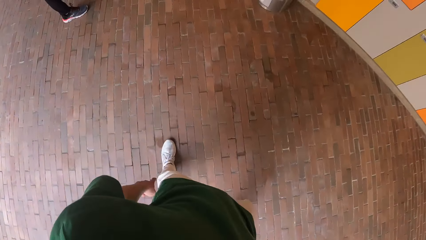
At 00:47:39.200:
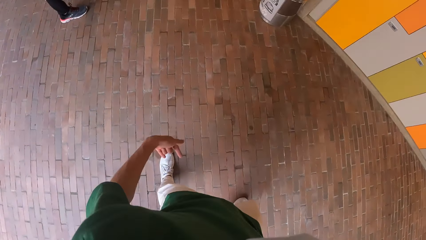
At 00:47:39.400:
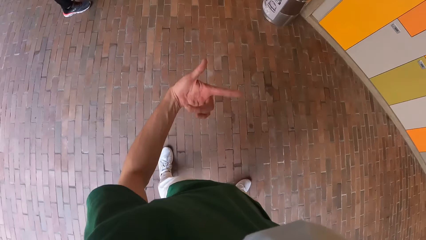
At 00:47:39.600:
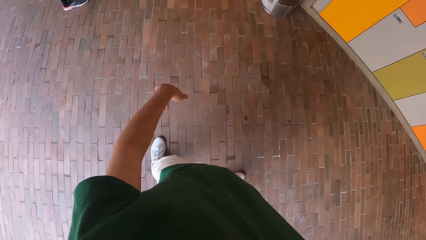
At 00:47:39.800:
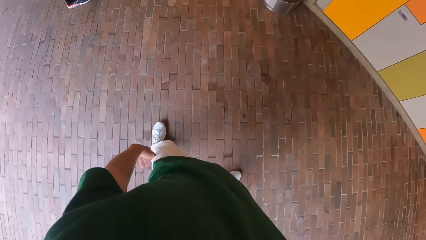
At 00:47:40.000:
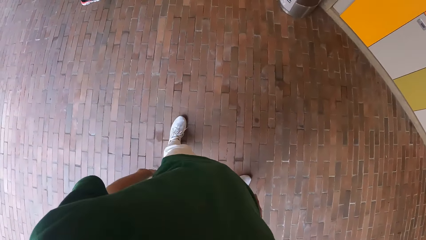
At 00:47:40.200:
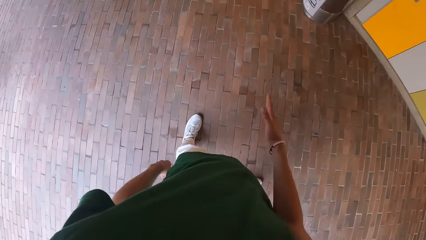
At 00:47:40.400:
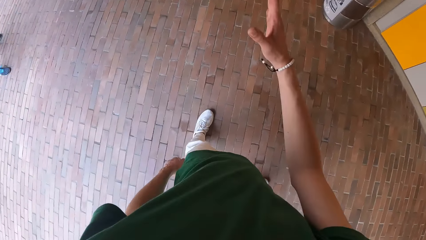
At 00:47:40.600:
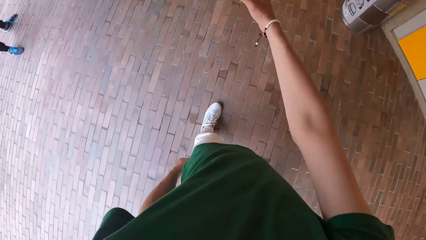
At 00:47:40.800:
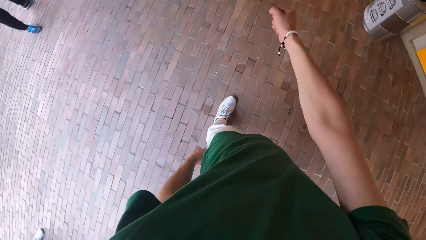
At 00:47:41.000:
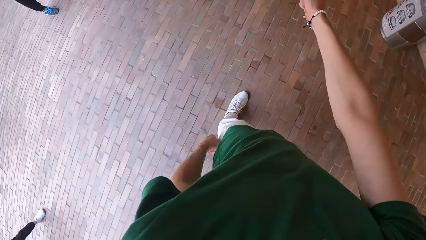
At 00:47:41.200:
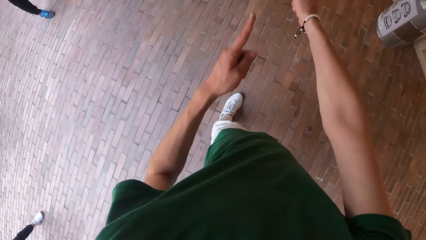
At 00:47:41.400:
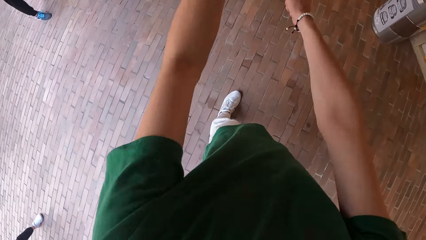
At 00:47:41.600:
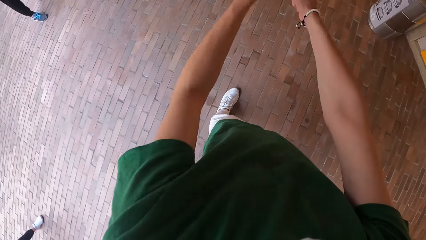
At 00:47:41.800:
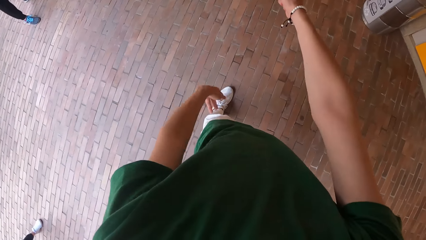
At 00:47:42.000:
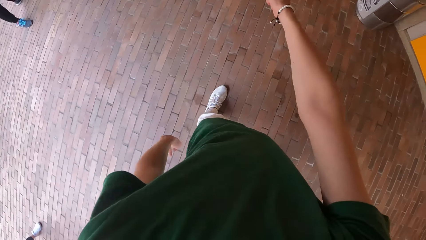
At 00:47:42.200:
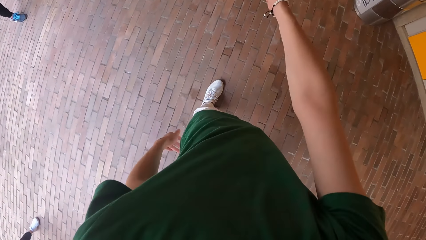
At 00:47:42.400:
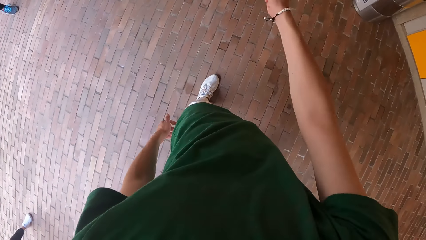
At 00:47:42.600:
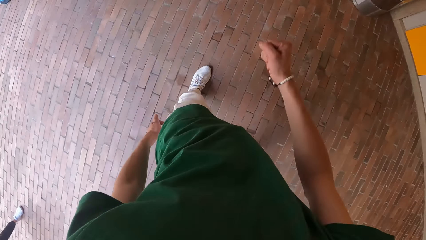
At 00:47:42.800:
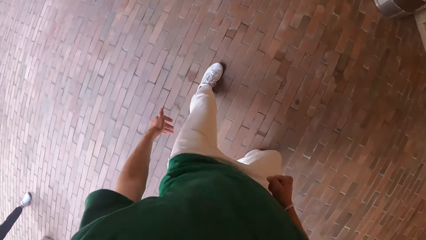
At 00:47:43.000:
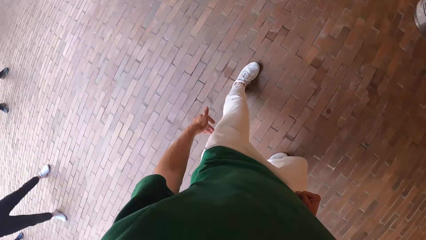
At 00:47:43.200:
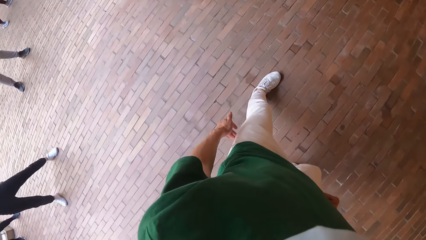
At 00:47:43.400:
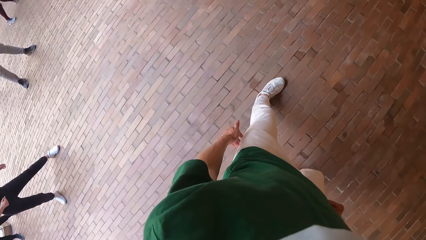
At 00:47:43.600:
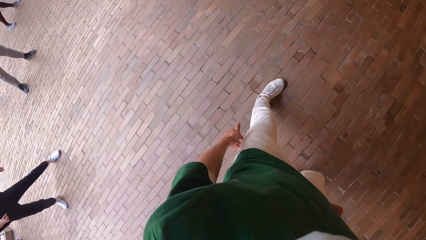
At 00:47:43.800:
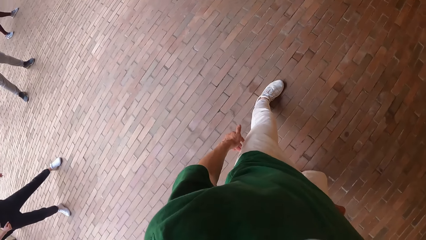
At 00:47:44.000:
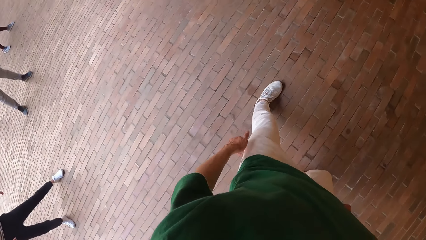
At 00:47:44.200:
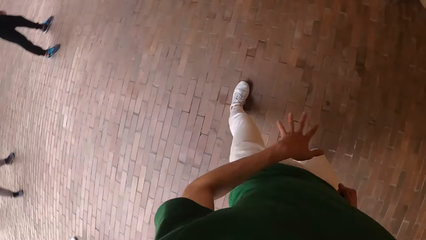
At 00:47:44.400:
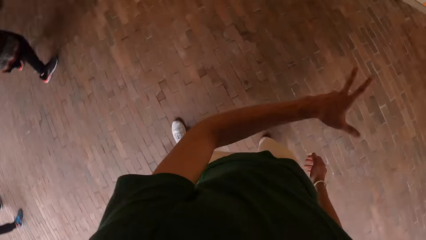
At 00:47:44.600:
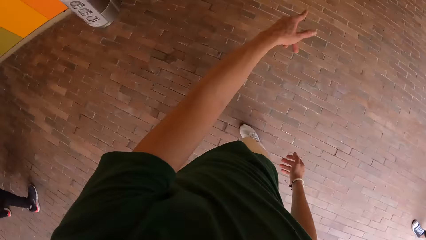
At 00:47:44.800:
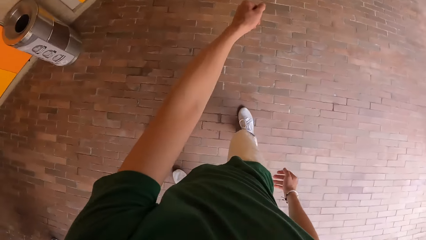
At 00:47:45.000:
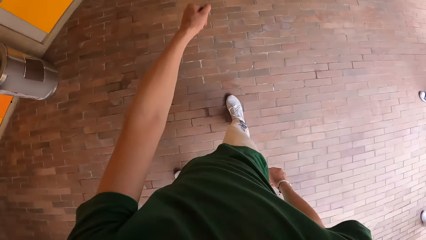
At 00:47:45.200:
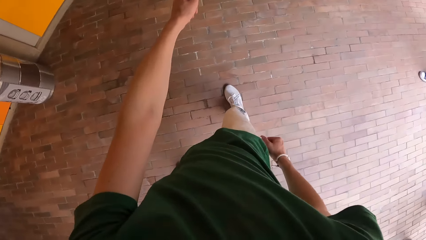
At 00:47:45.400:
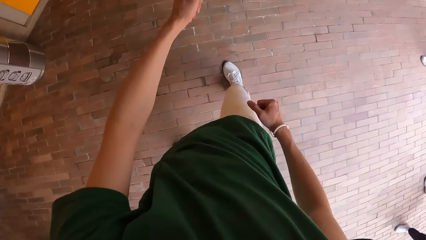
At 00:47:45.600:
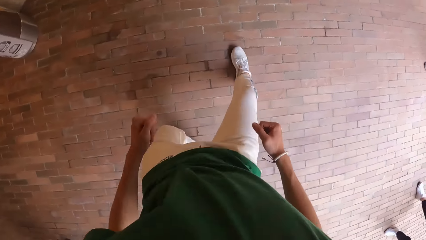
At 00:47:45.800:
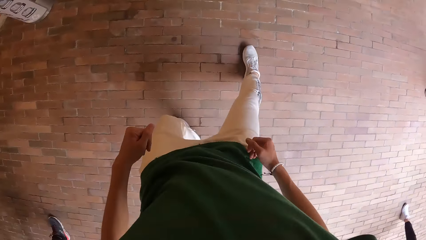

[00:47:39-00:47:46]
The camera wearer demonstrates the dance routine to the group of people.

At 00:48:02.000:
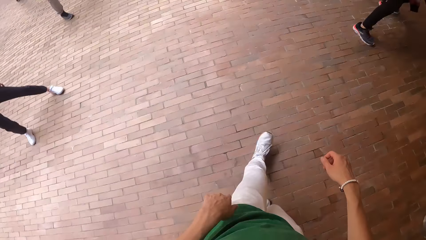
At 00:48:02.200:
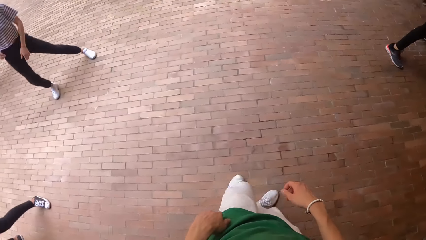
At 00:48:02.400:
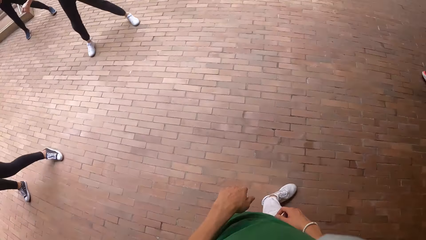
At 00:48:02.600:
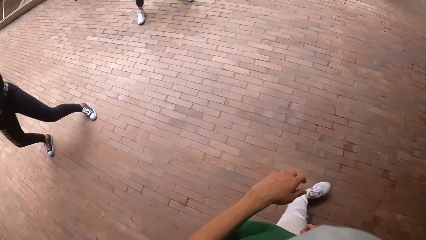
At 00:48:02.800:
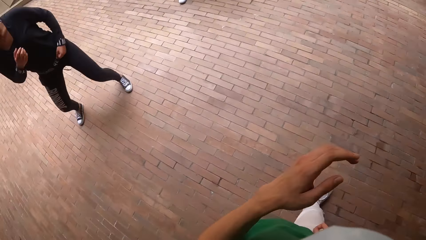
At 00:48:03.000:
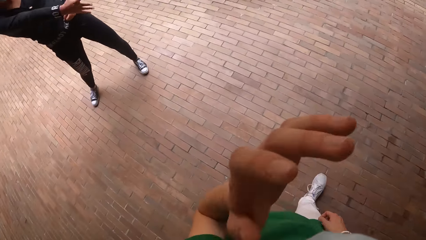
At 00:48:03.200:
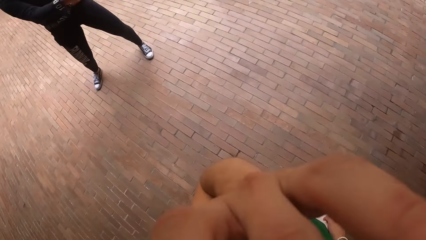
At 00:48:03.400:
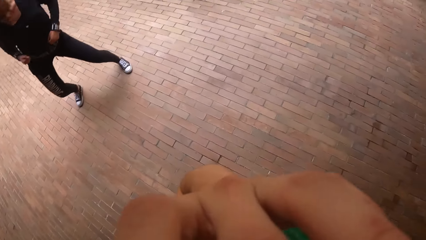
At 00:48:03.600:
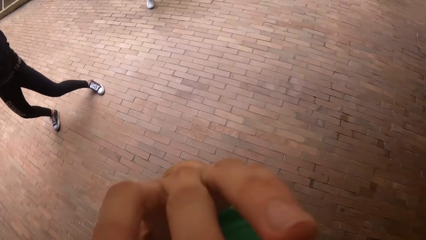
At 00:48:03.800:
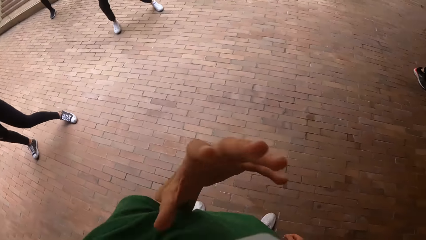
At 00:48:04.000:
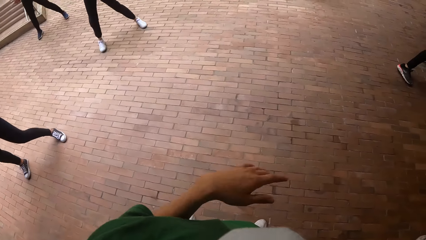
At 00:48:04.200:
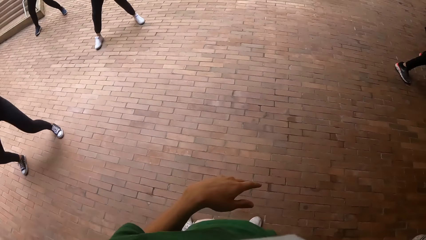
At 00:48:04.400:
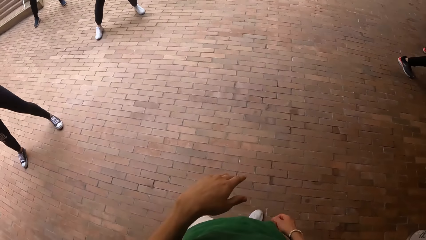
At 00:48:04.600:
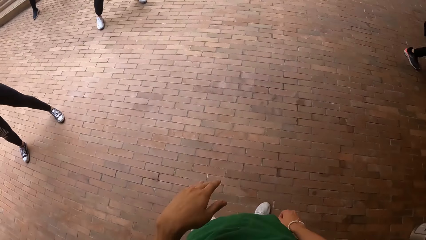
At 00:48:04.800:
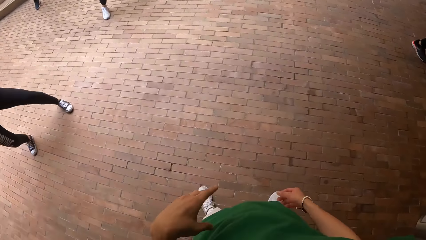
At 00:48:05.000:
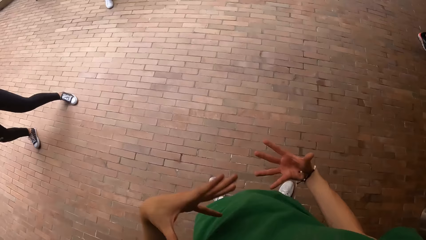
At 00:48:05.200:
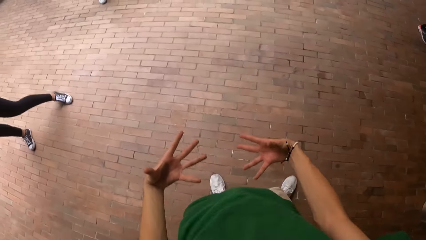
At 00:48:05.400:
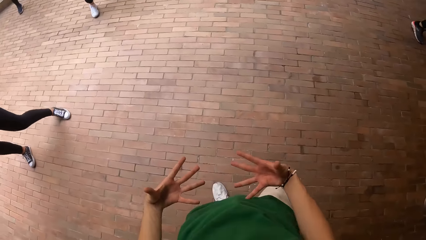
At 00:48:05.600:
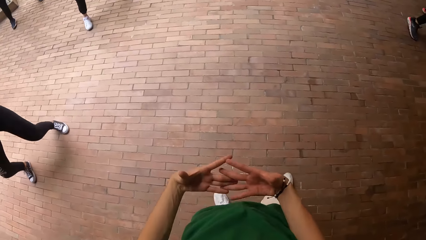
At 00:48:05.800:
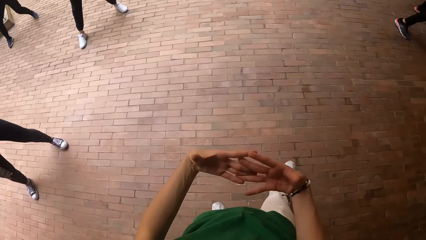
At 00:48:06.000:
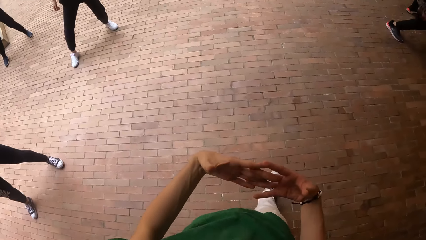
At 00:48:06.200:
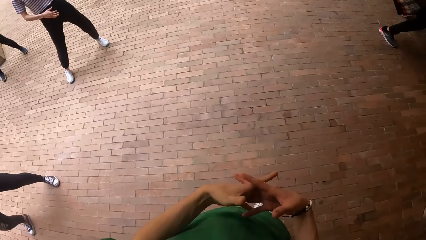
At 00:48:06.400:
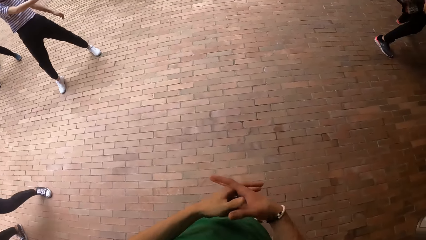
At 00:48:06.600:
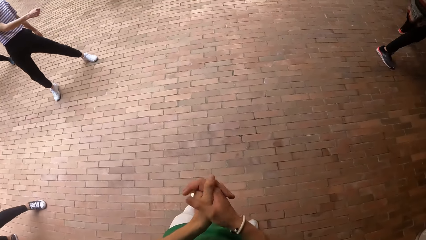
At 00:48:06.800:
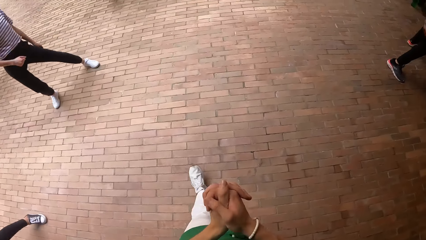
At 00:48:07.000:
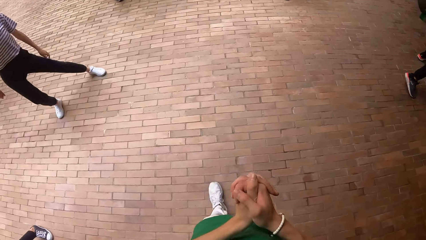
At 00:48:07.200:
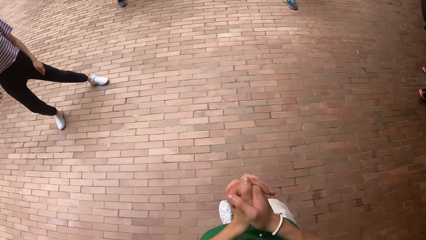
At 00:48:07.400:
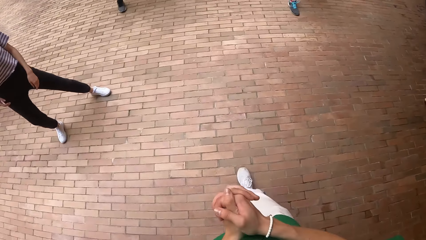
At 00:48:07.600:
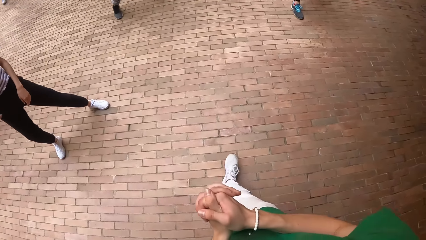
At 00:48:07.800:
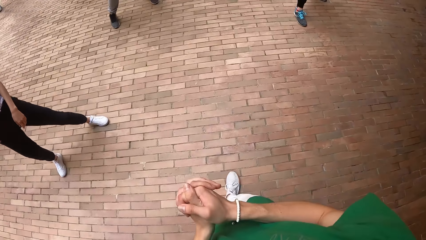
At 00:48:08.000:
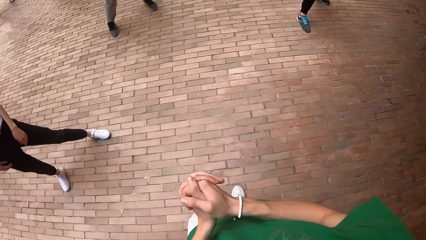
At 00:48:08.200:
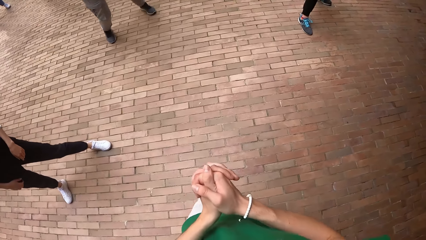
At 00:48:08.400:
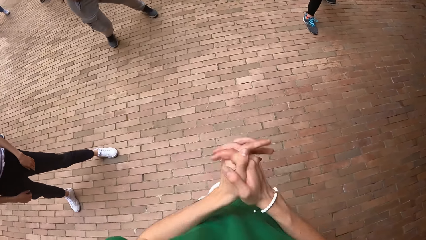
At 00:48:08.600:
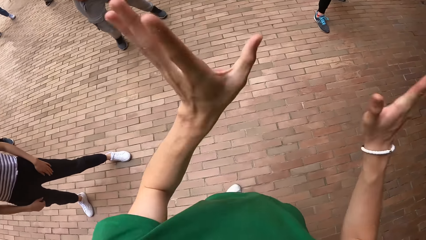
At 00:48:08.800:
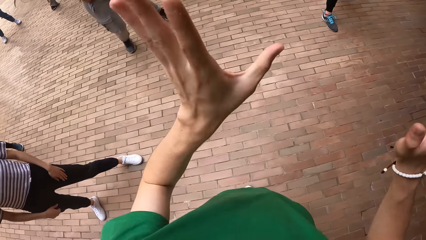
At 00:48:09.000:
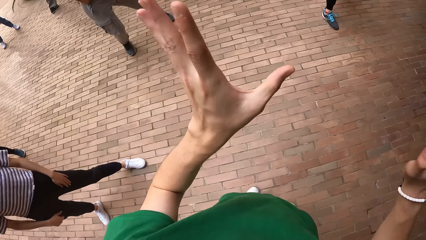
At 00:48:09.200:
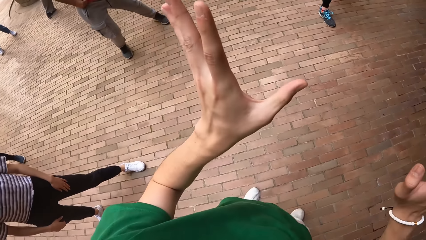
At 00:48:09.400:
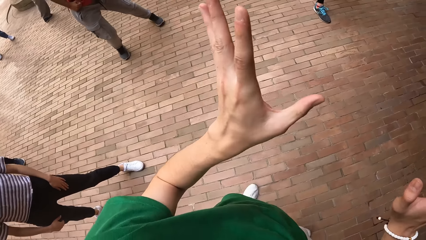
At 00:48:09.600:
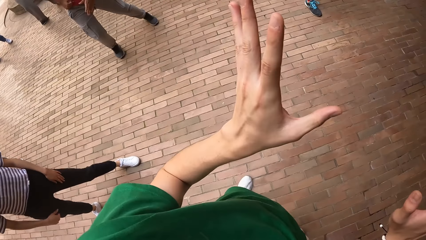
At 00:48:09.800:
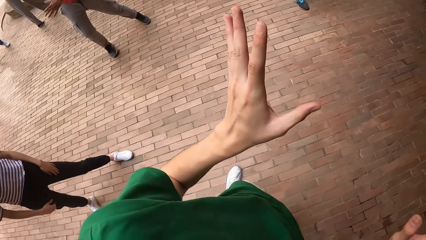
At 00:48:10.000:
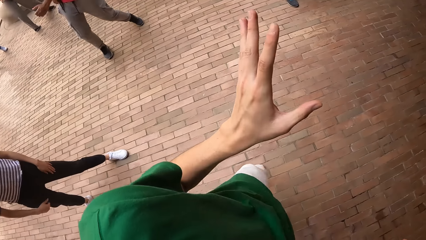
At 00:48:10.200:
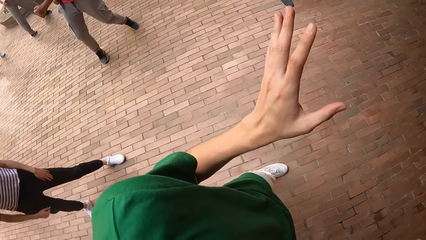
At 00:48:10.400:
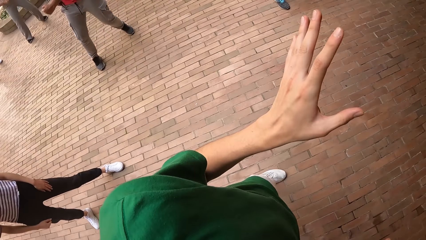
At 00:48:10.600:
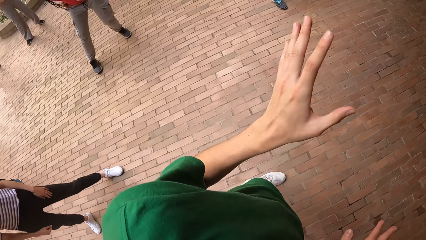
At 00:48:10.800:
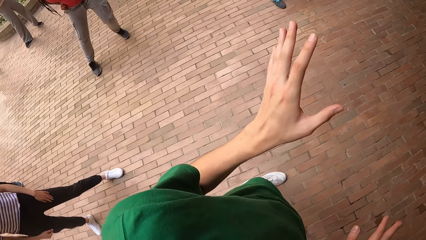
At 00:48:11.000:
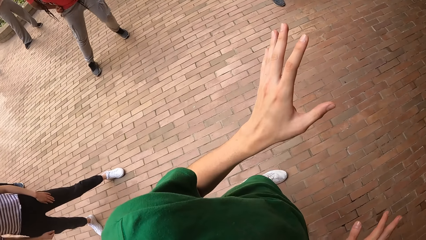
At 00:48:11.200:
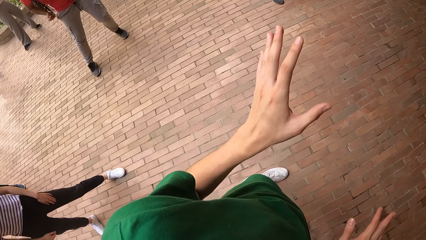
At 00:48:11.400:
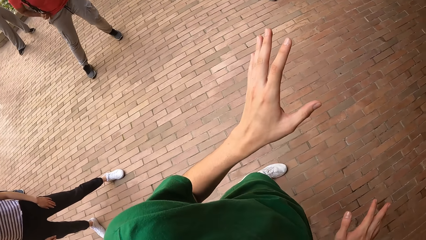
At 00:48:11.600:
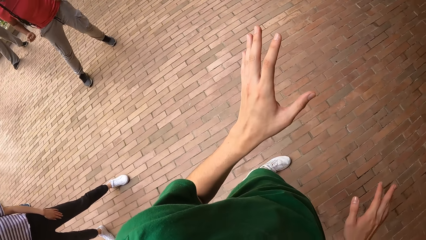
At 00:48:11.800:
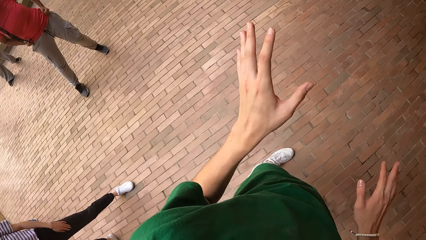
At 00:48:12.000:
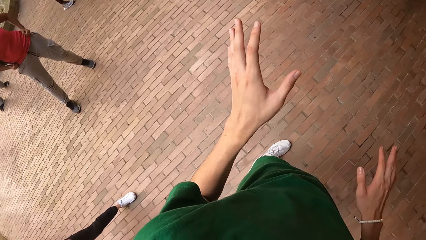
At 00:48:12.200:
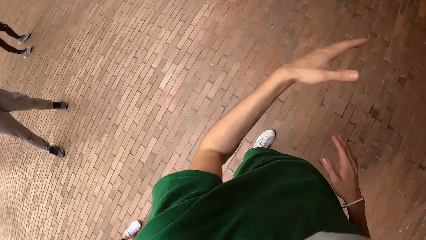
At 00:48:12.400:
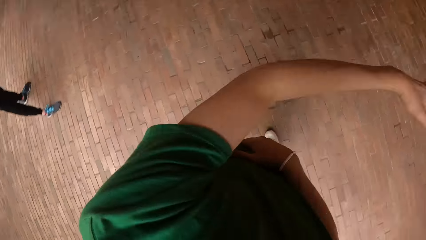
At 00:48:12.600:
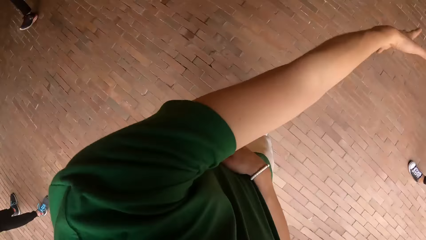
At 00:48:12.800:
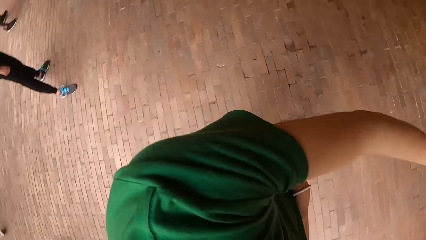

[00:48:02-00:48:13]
The camera wearer touches his face with his left hand. He clamps his hands together. He converses with the group of people. He demonstrates the dance routine to the group of people.
